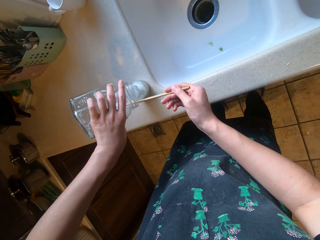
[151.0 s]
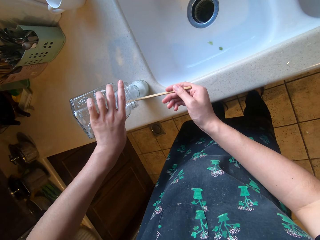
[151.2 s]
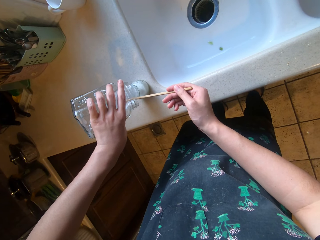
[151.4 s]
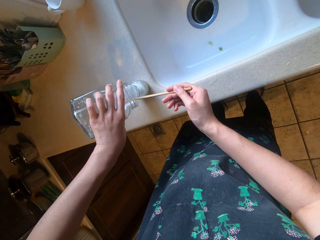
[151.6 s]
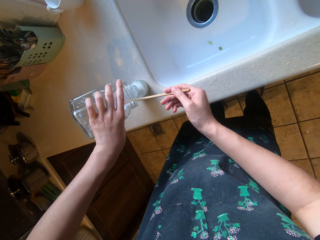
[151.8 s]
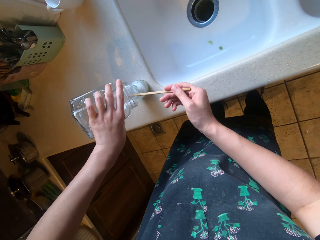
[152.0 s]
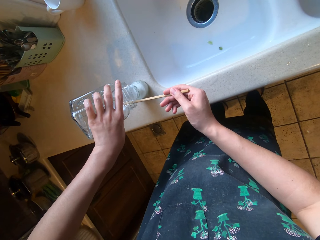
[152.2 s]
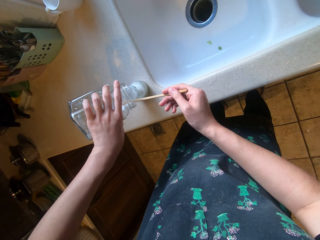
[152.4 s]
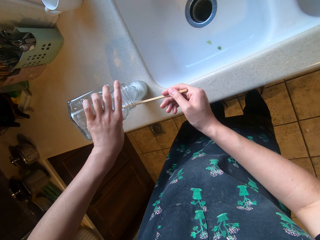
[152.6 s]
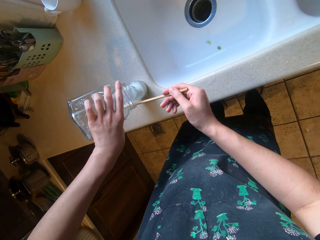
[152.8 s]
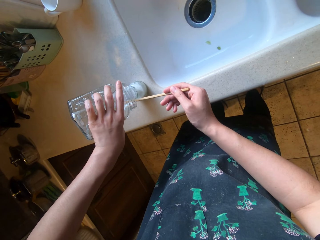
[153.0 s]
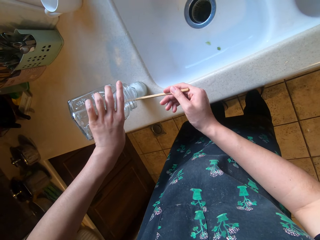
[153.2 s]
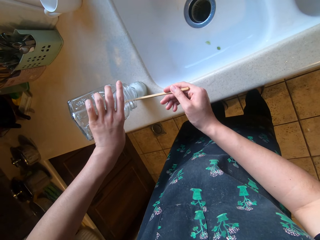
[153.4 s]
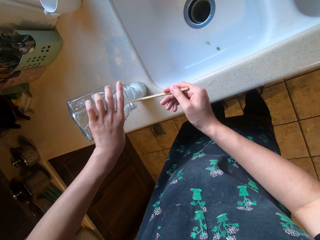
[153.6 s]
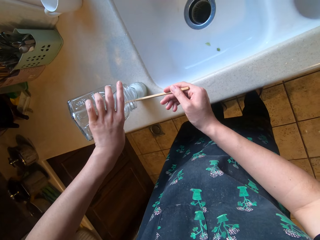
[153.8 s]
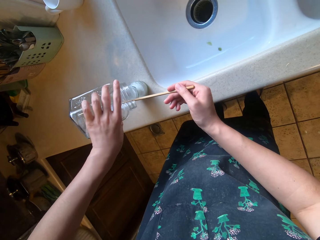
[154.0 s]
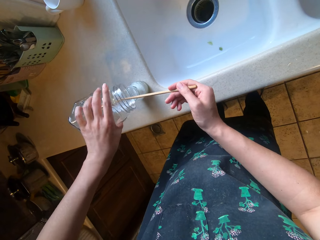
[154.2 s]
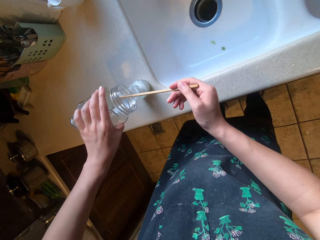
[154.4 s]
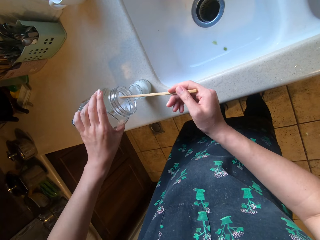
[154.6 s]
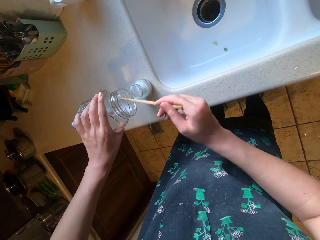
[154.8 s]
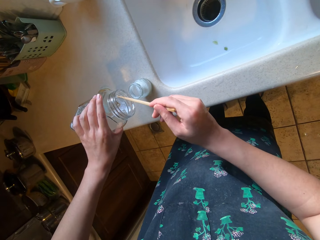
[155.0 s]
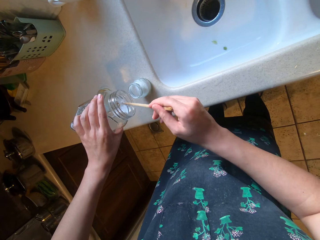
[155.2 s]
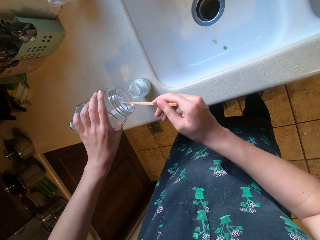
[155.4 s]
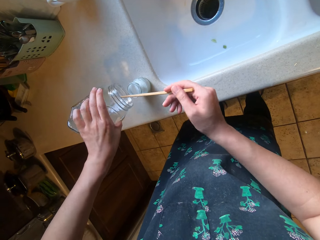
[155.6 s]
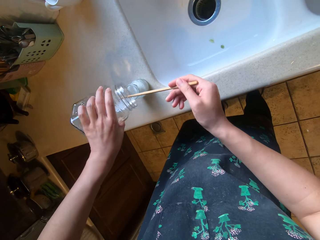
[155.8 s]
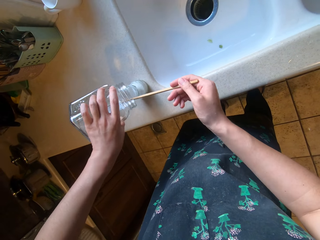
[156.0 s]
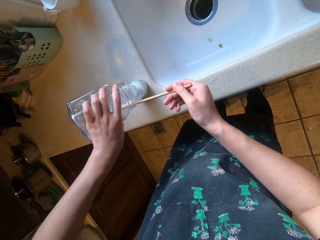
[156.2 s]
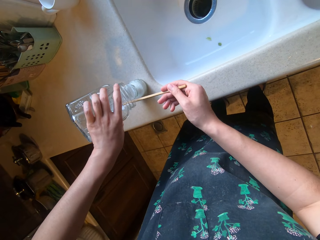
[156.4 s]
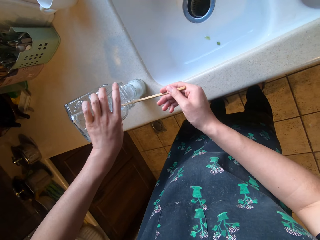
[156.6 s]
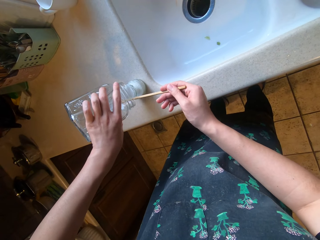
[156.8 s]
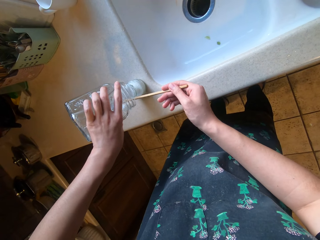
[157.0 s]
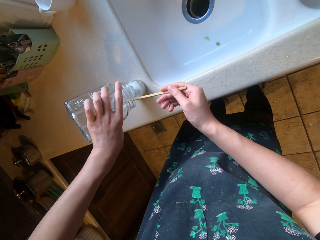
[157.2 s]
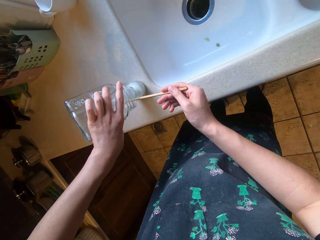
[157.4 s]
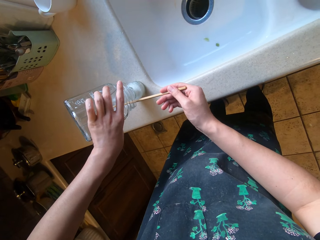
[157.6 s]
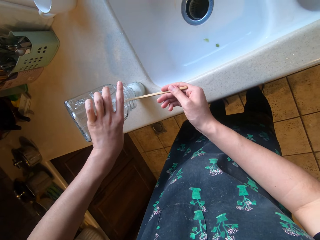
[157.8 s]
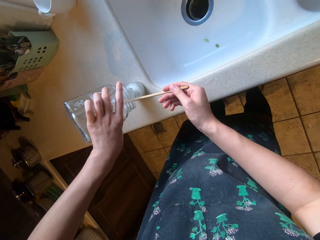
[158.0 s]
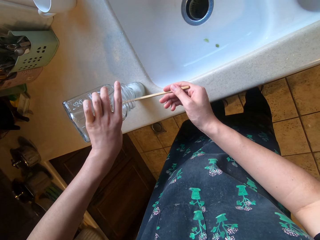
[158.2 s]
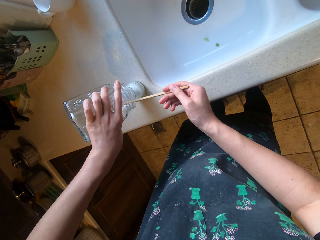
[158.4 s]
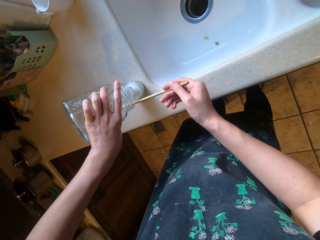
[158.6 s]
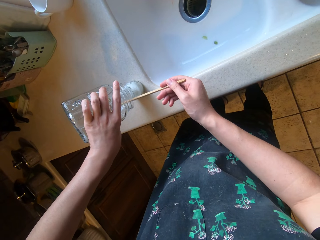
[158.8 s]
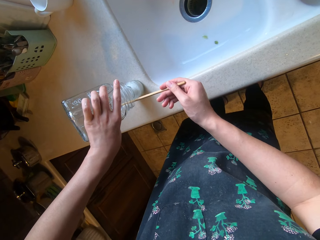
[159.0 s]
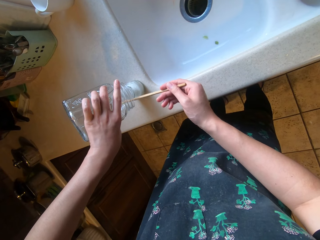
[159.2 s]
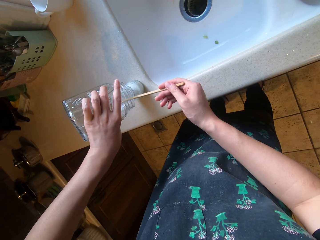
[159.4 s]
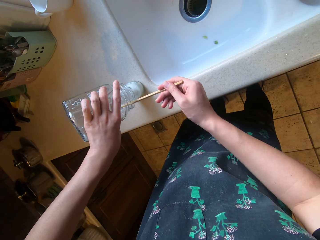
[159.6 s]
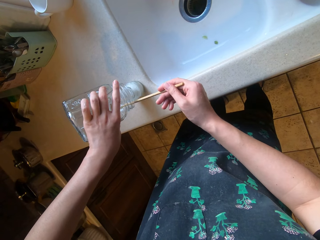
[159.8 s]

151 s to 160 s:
The camera wearer loosens the stuck salt from the jar with the chopstick.

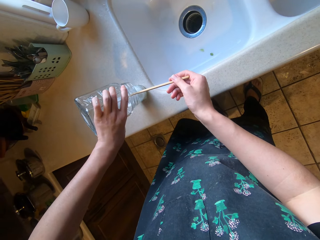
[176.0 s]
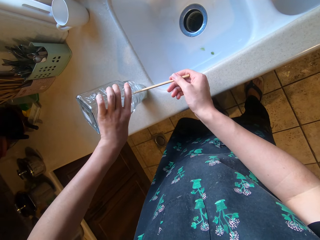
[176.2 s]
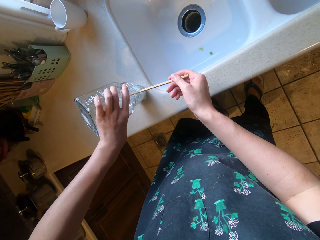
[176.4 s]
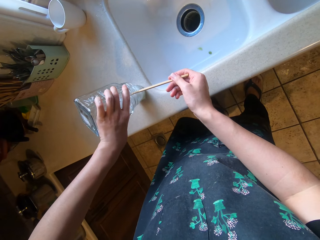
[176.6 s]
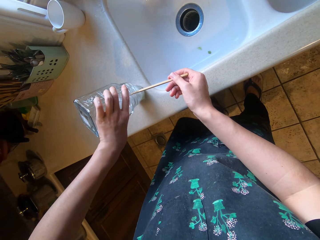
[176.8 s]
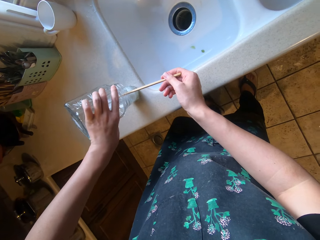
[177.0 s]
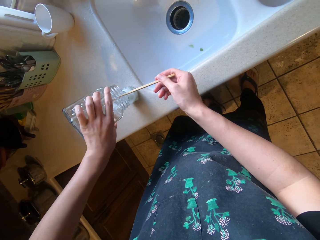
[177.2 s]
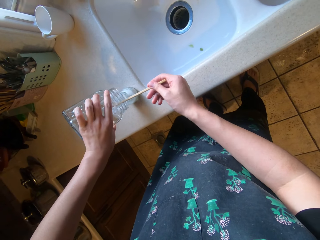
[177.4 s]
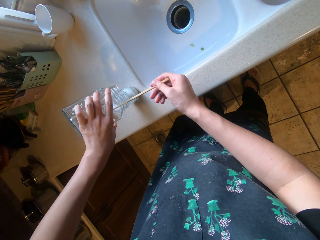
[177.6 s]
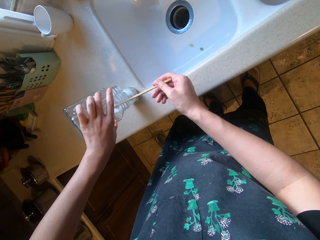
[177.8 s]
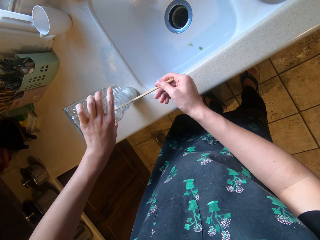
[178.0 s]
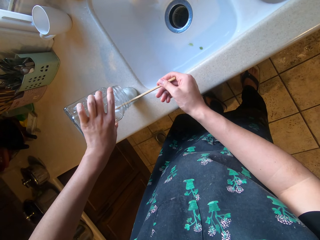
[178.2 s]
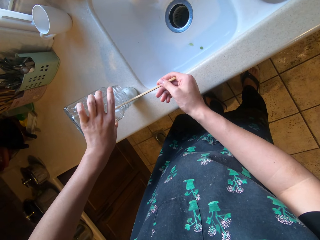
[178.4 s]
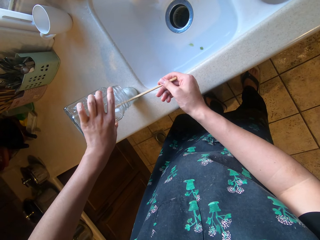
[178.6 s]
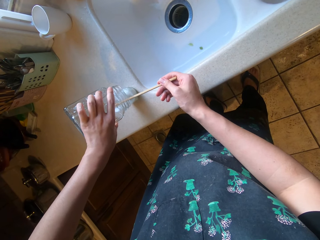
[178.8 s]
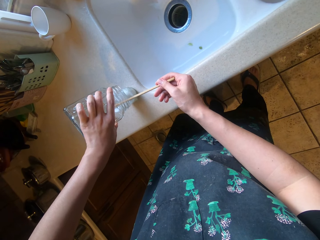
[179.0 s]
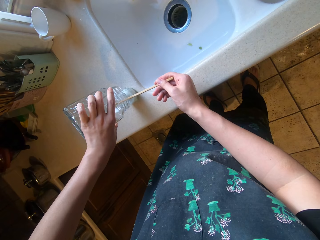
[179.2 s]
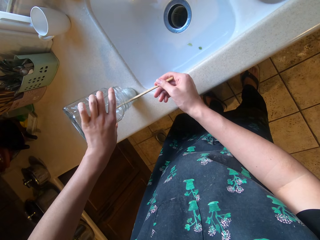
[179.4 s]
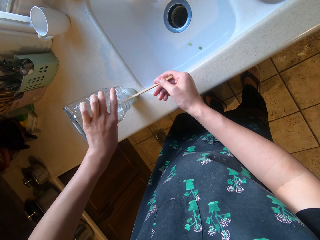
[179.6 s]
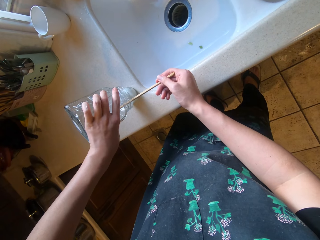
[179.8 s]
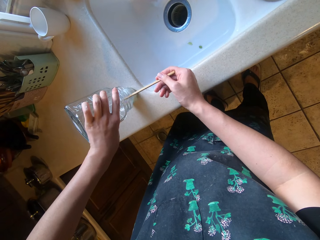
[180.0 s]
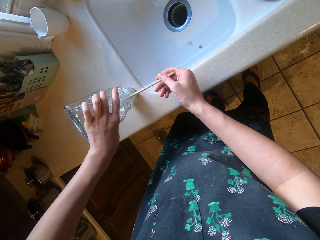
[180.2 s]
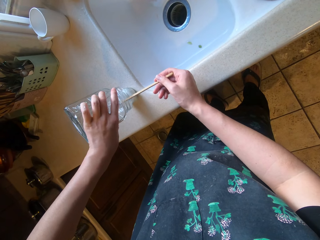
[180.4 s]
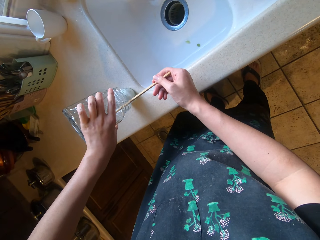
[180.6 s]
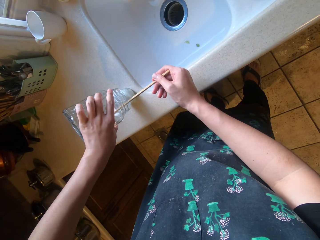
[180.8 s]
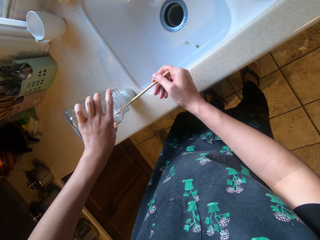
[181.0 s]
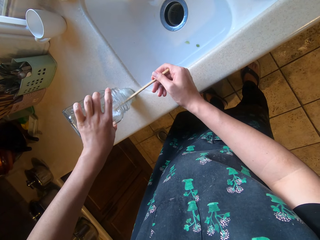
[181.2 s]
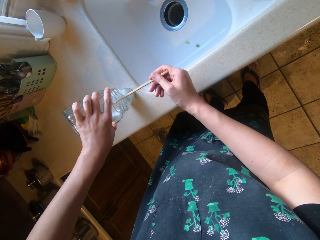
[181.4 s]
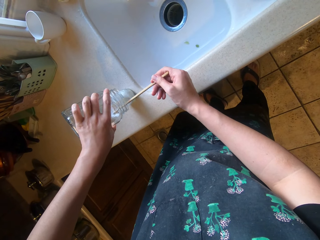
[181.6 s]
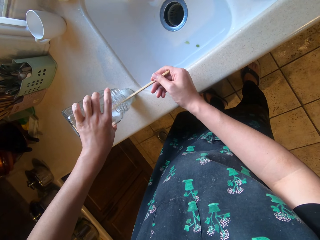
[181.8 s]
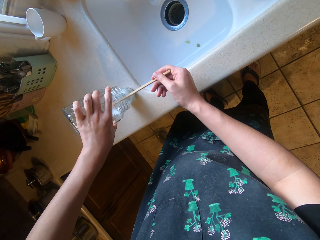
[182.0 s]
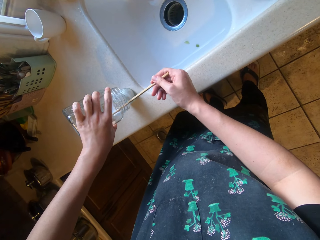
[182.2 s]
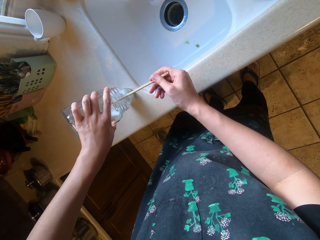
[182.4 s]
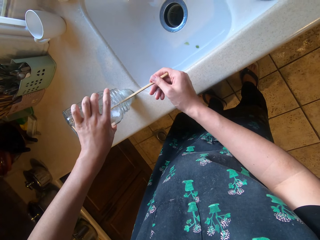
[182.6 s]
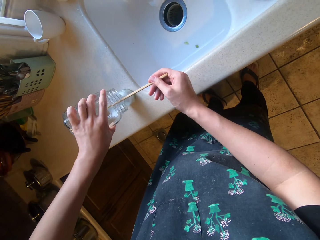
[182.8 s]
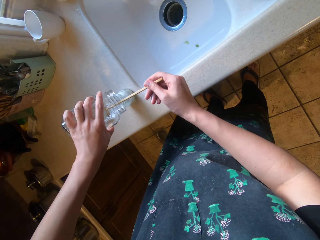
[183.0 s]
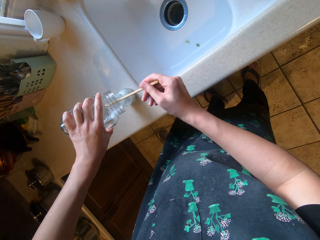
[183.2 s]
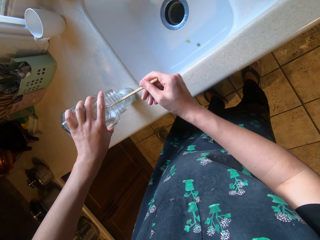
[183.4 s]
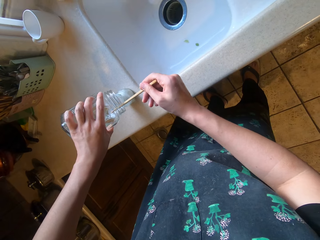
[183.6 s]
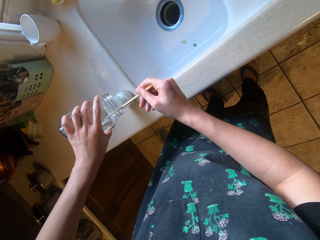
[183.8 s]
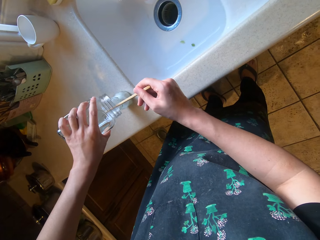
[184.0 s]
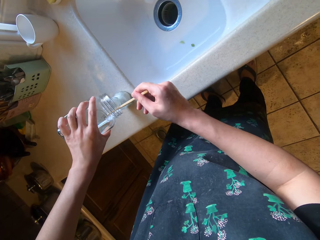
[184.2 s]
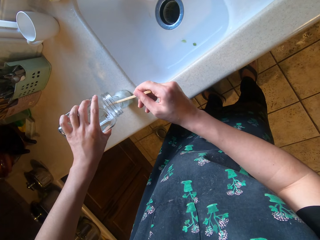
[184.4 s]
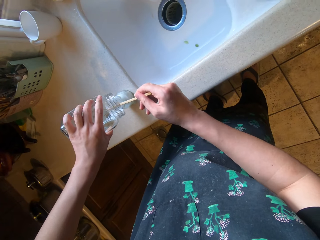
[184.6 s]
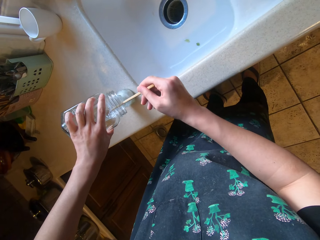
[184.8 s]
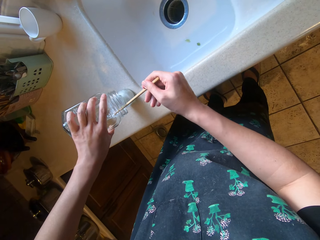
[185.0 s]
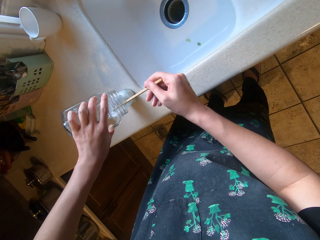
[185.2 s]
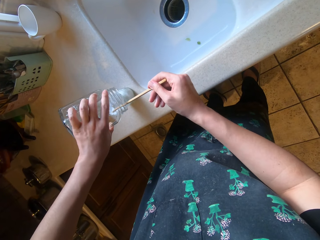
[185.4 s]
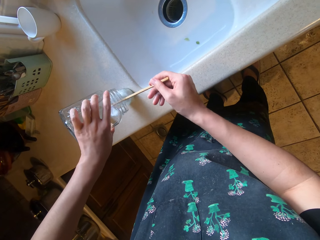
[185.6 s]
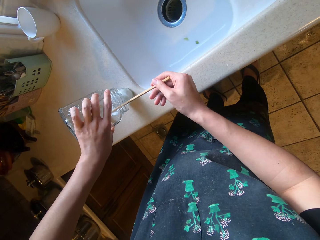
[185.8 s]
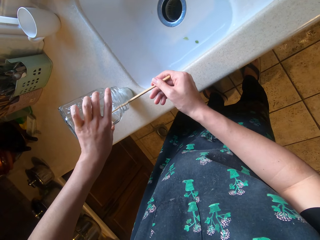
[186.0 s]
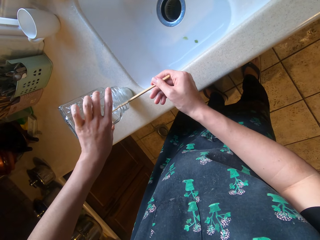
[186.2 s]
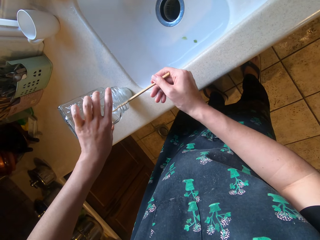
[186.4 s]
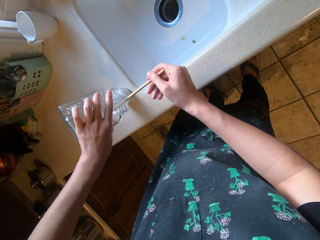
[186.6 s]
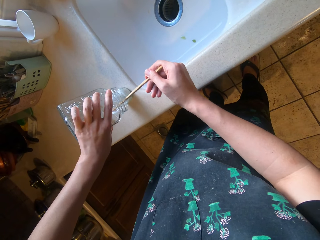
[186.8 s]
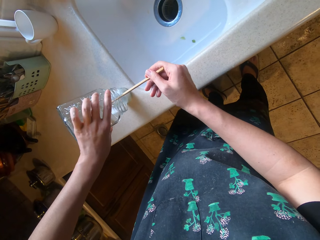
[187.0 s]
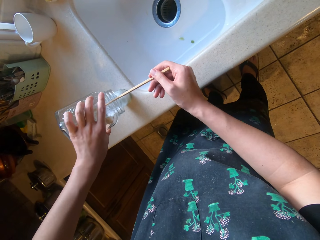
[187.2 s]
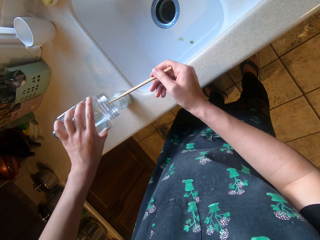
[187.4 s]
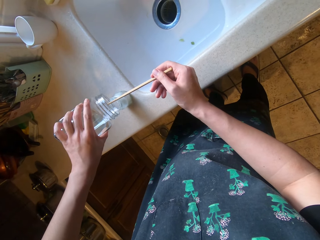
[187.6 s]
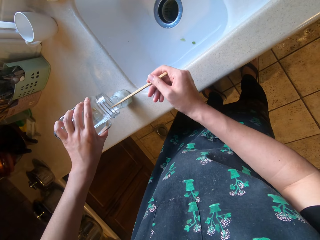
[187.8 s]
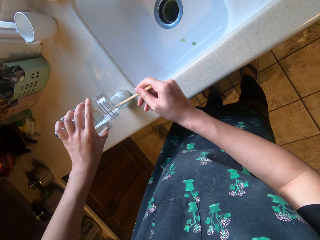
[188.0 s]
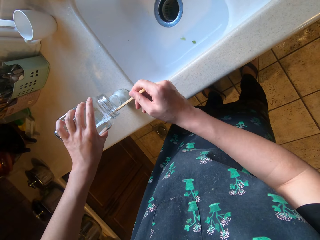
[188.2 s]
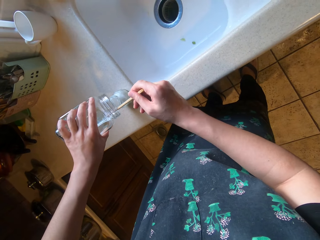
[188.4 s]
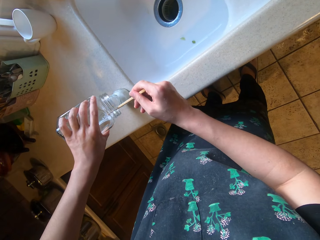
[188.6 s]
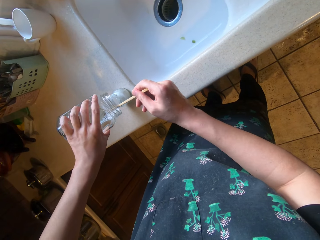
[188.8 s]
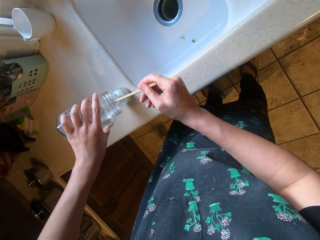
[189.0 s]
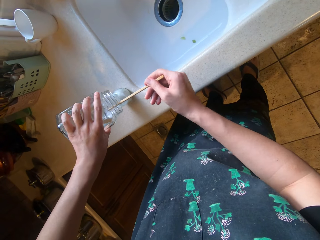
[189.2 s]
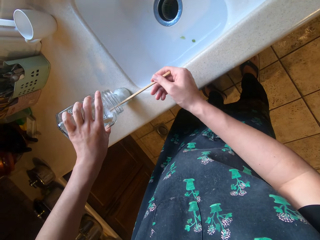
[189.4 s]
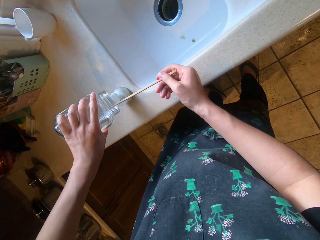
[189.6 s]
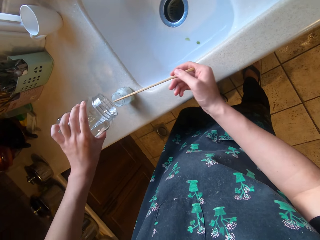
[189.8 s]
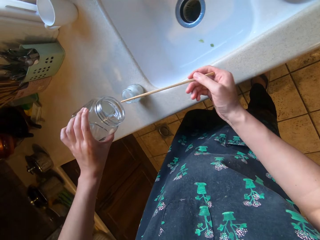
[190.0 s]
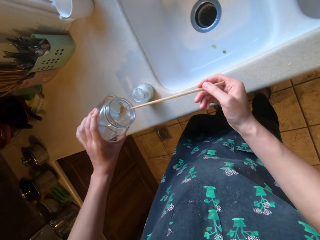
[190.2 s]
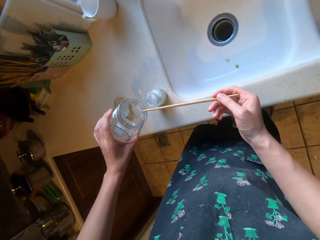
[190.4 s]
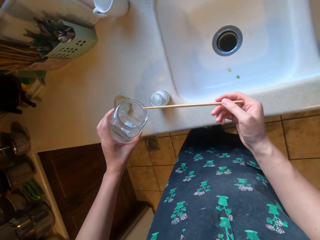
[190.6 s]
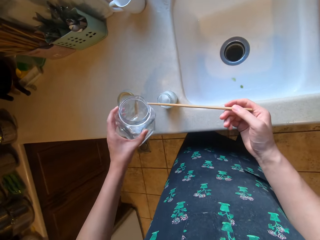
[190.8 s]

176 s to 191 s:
The camera wearer puts all the salt in the saltshaker.
